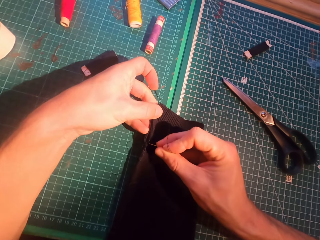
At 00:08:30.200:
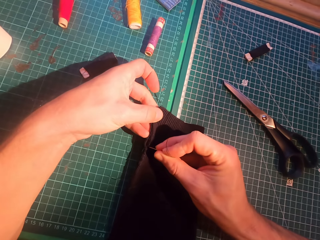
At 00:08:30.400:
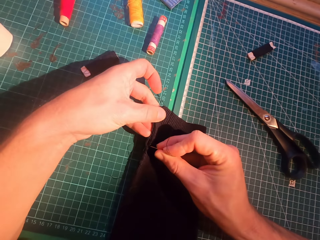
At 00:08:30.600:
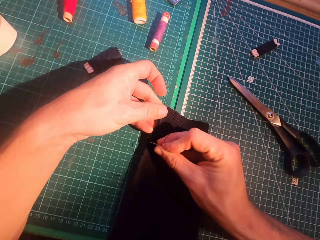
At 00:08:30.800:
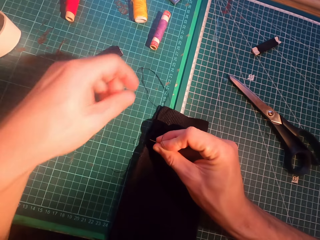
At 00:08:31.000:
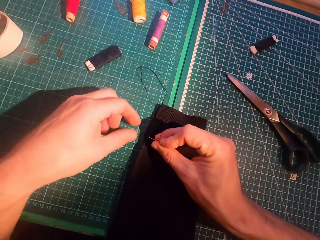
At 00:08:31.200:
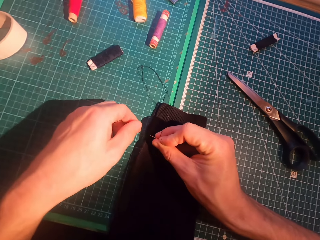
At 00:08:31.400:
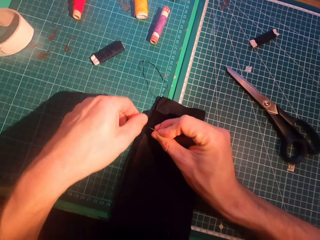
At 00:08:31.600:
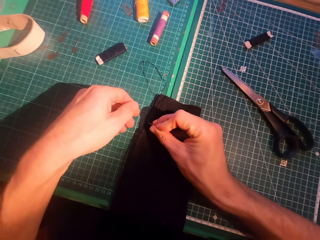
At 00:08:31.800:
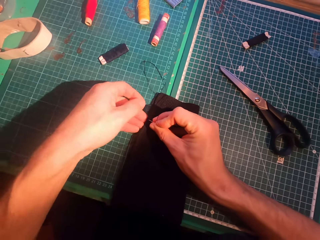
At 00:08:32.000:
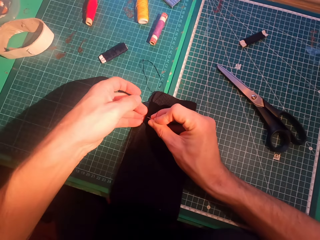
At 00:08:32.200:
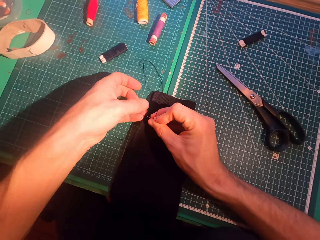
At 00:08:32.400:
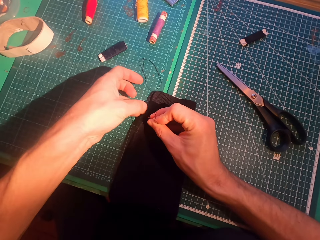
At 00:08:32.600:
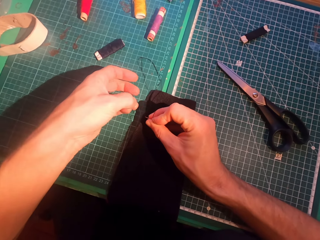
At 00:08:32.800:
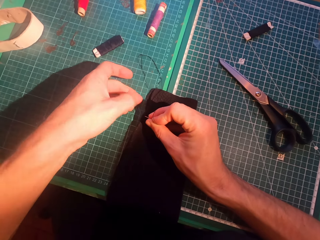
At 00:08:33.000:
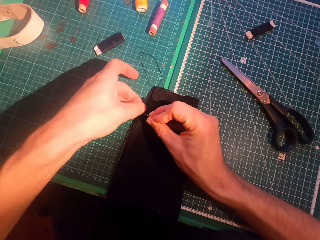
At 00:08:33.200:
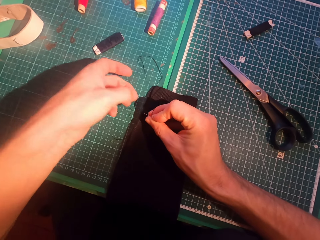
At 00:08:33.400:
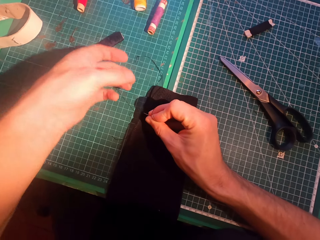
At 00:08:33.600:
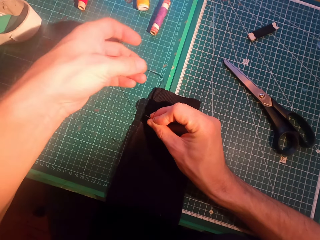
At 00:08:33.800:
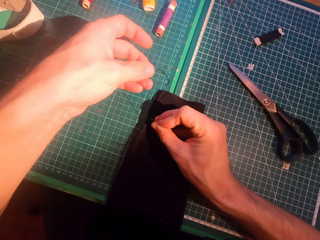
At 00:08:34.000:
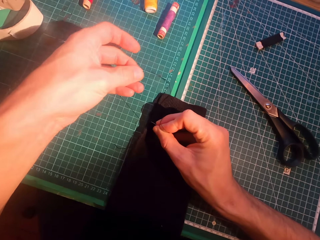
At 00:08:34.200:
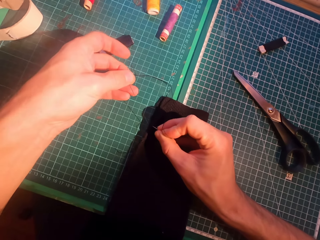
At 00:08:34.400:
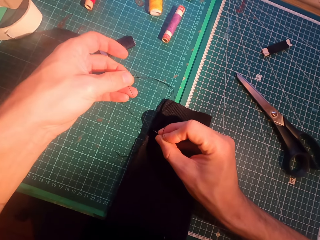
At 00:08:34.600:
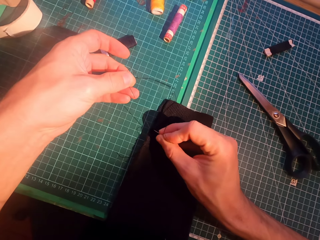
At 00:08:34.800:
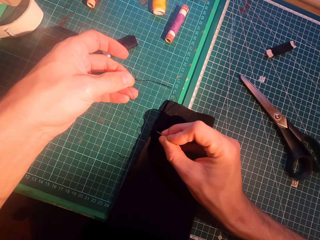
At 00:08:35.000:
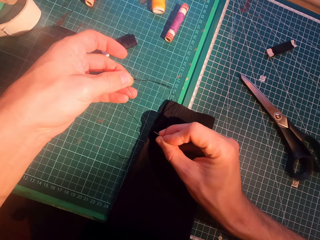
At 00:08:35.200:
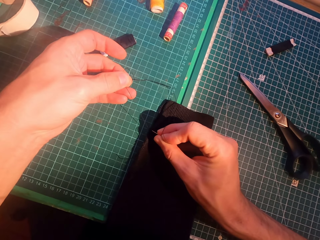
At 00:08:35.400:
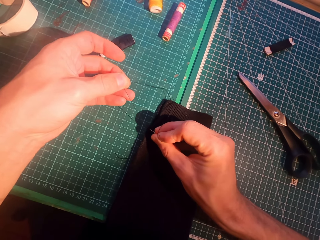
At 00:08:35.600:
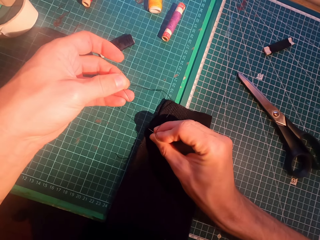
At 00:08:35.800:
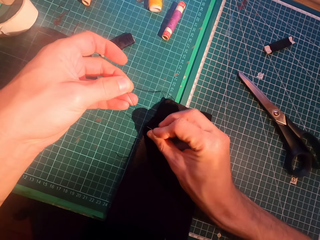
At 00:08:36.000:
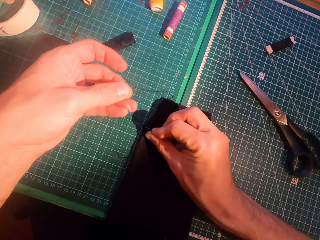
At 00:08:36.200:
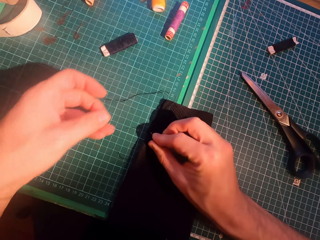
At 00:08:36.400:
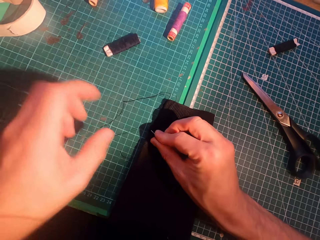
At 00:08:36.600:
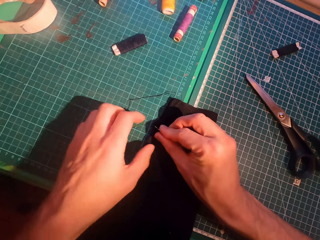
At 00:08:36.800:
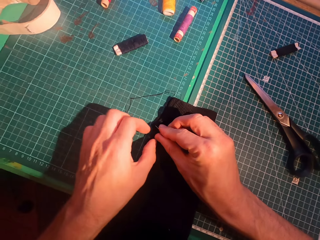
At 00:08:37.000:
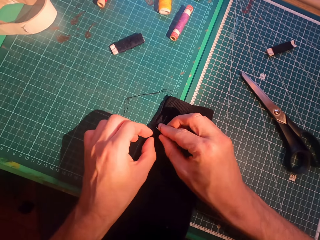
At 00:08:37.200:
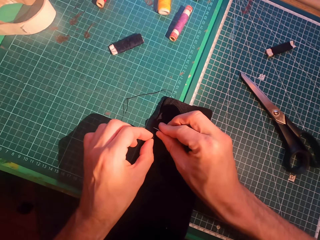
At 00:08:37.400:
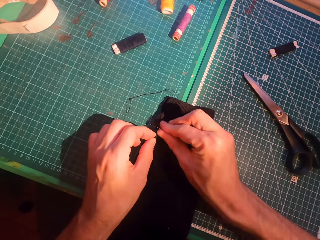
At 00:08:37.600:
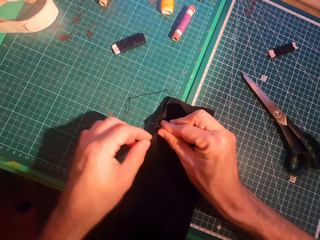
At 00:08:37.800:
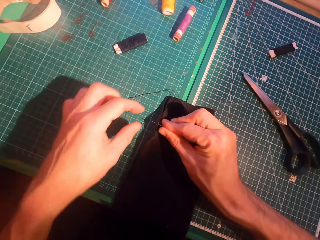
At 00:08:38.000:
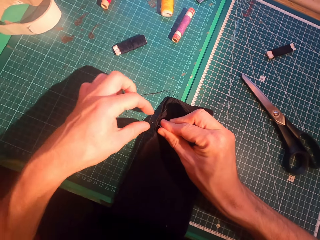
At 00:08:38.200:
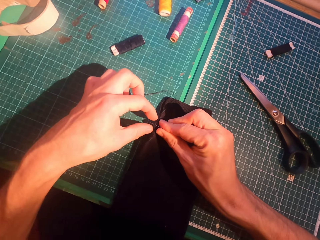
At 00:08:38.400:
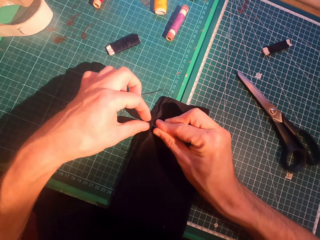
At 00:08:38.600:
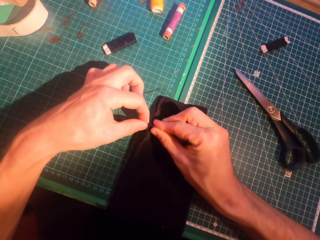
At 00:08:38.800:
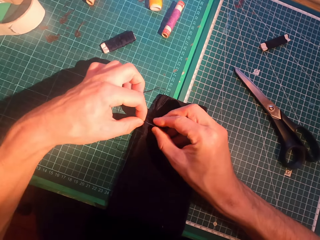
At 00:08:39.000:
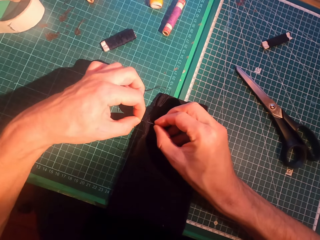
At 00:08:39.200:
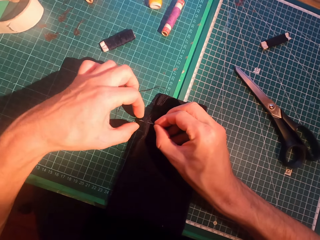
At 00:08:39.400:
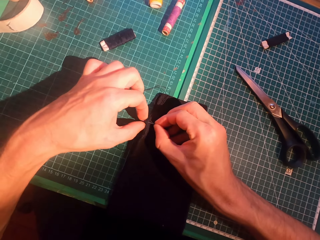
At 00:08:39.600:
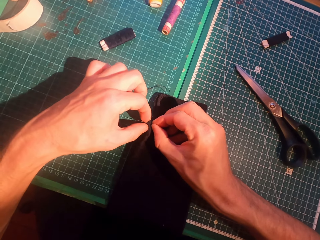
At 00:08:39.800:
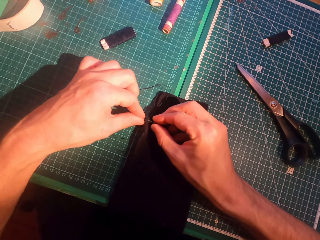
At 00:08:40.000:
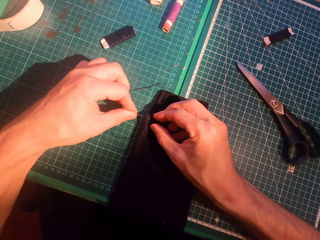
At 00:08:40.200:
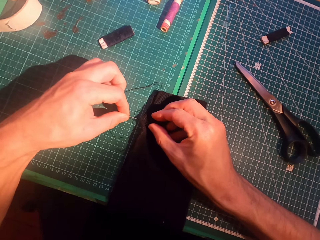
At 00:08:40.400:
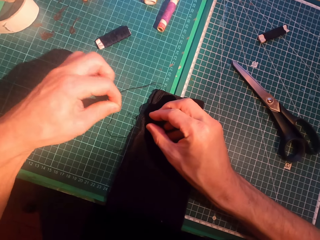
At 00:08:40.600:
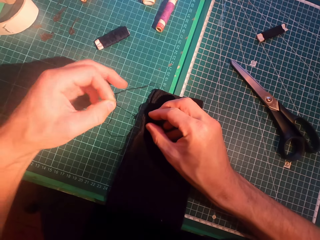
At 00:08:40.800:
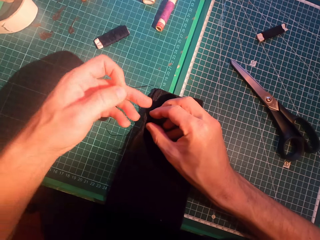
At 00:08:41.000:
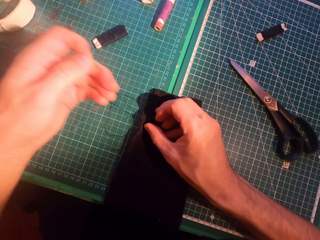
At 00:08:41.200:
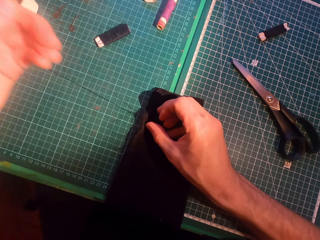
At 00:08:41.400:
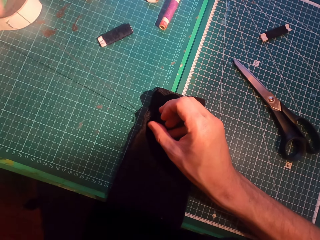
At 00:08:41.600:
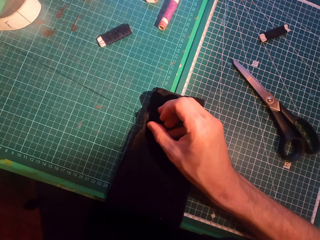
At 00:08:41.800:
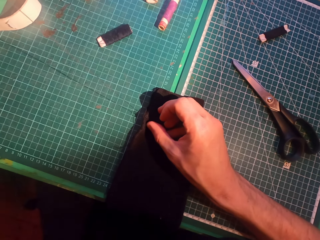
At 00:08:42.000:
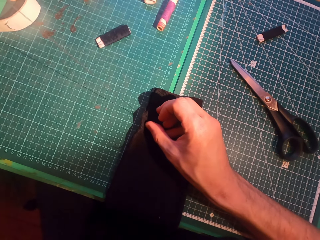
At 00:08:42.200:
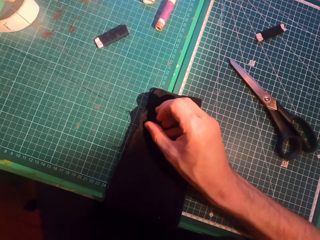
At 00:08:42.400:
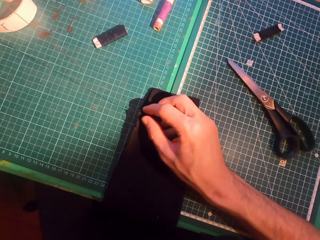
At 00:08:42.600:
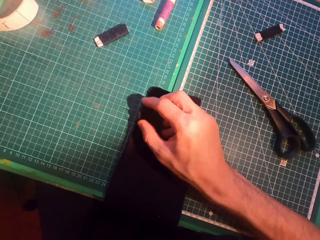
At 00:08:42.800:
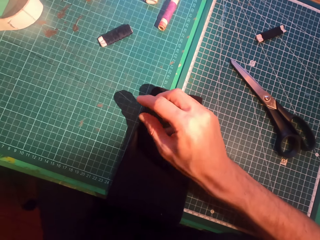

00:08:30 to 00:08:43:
The camera wearer inserts a needle in a sweater. They straighten a thread. They insert the needle in the sweater. They straighten the thread.

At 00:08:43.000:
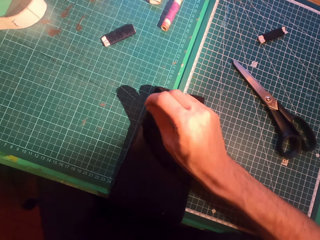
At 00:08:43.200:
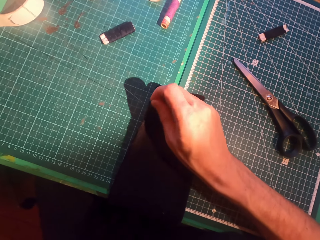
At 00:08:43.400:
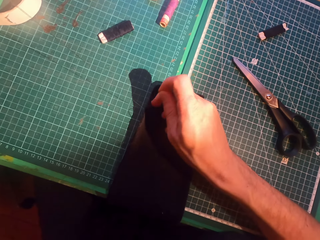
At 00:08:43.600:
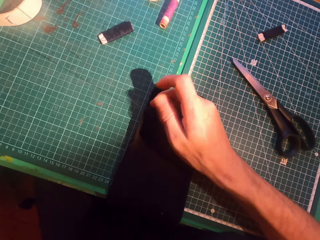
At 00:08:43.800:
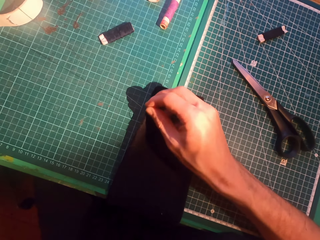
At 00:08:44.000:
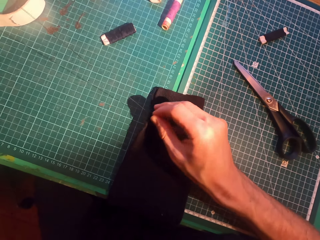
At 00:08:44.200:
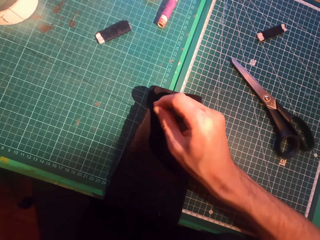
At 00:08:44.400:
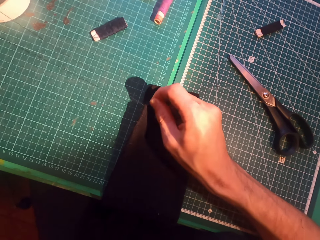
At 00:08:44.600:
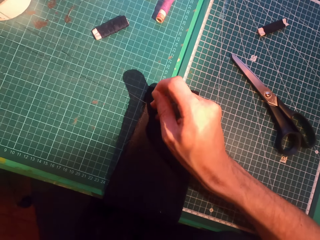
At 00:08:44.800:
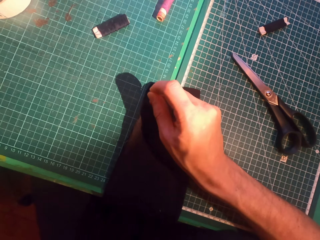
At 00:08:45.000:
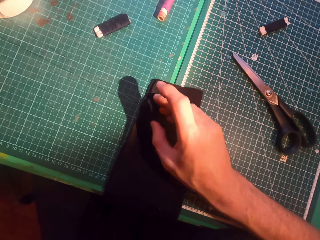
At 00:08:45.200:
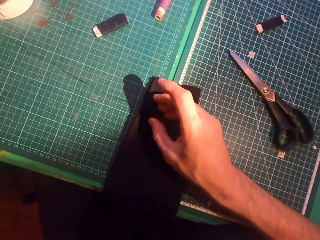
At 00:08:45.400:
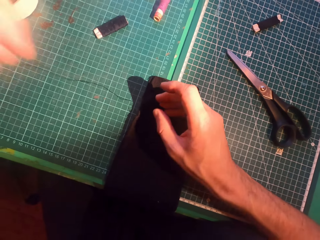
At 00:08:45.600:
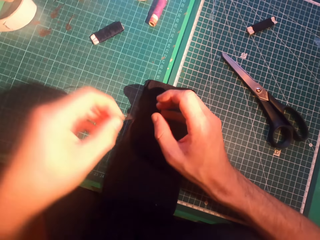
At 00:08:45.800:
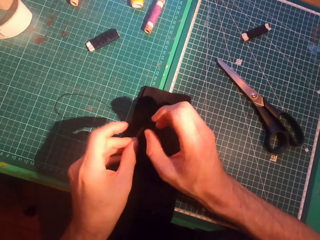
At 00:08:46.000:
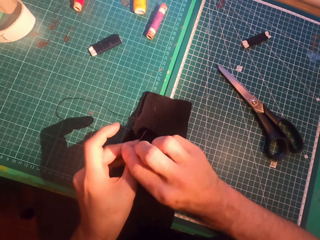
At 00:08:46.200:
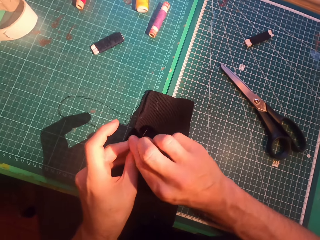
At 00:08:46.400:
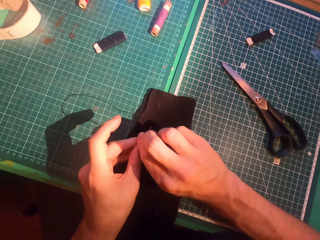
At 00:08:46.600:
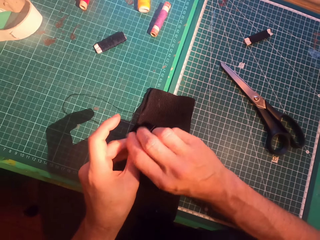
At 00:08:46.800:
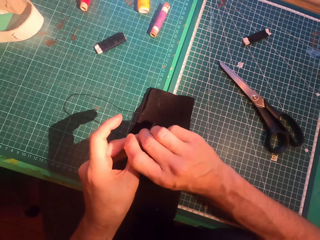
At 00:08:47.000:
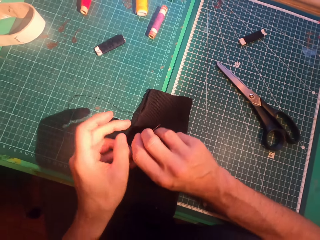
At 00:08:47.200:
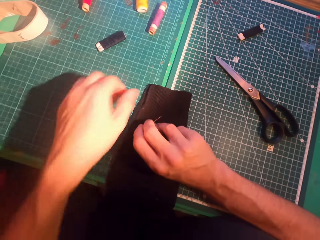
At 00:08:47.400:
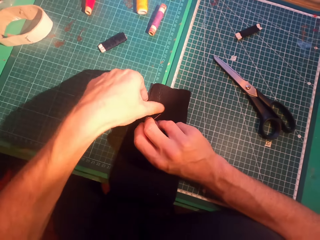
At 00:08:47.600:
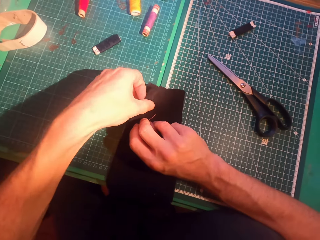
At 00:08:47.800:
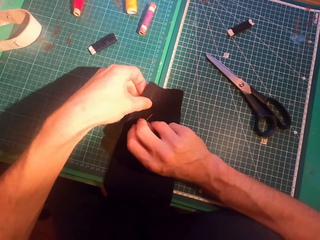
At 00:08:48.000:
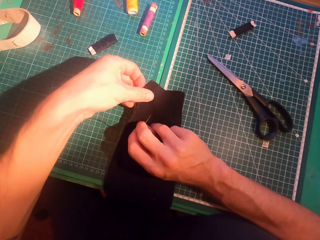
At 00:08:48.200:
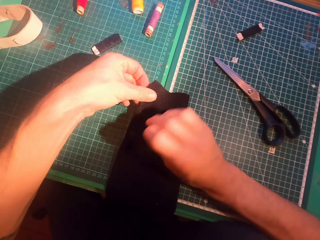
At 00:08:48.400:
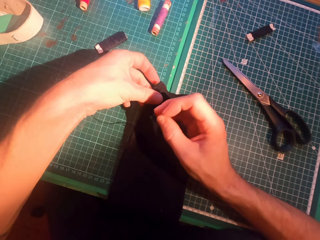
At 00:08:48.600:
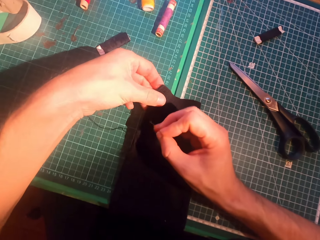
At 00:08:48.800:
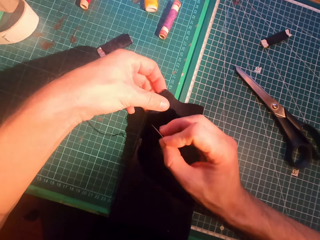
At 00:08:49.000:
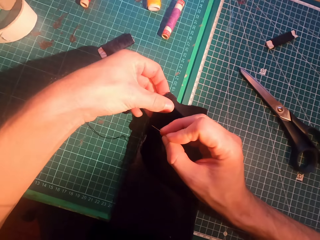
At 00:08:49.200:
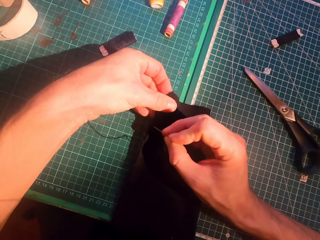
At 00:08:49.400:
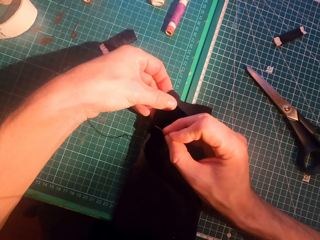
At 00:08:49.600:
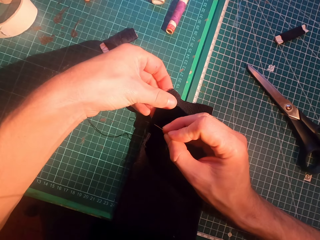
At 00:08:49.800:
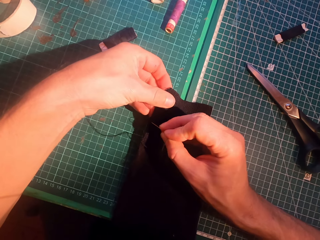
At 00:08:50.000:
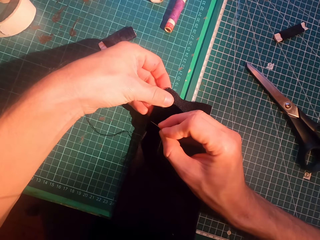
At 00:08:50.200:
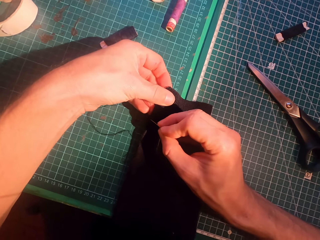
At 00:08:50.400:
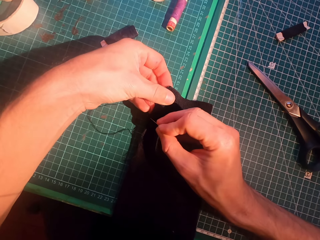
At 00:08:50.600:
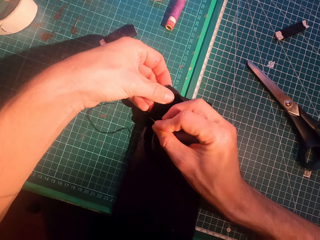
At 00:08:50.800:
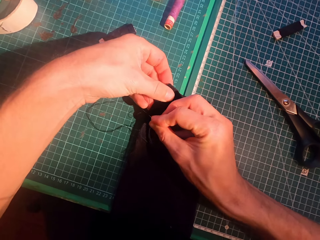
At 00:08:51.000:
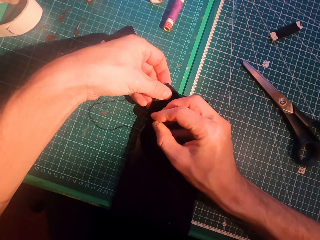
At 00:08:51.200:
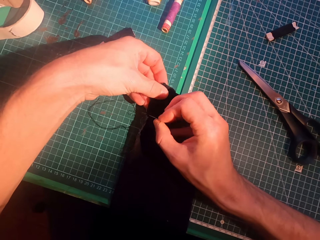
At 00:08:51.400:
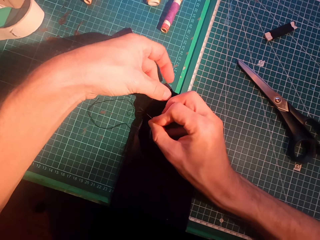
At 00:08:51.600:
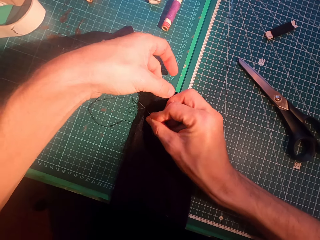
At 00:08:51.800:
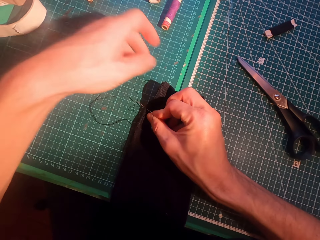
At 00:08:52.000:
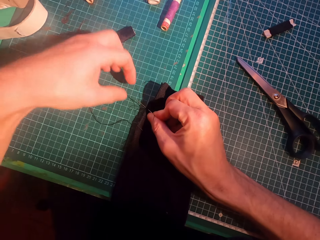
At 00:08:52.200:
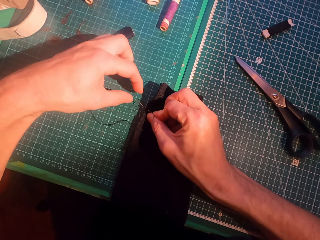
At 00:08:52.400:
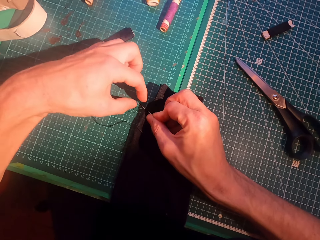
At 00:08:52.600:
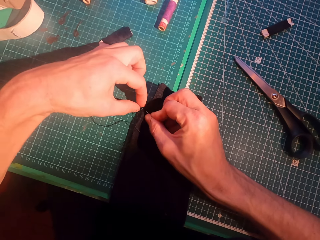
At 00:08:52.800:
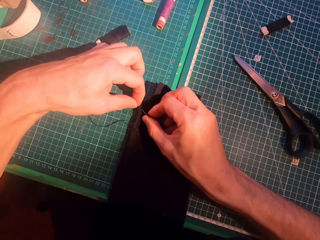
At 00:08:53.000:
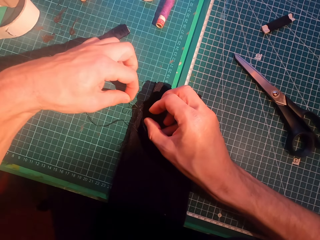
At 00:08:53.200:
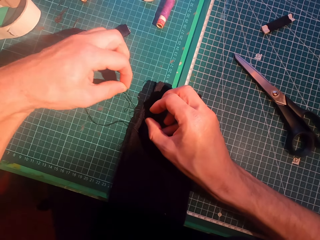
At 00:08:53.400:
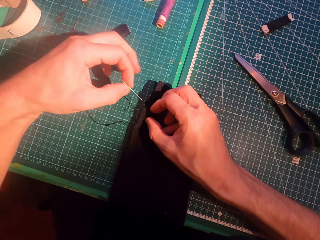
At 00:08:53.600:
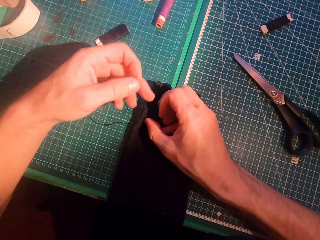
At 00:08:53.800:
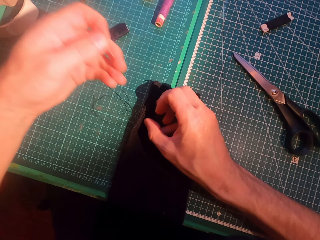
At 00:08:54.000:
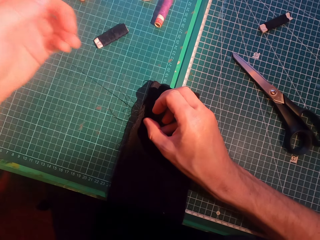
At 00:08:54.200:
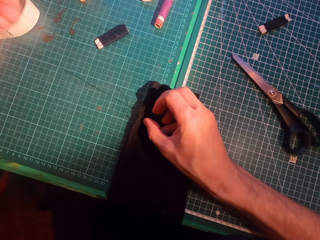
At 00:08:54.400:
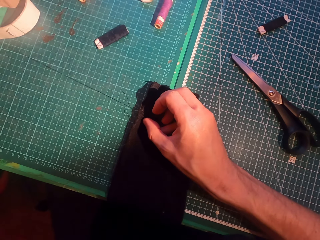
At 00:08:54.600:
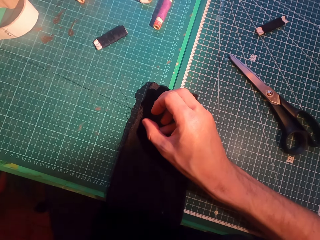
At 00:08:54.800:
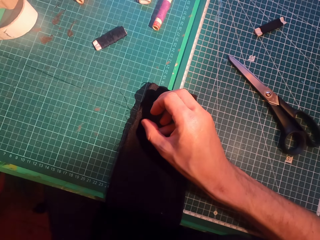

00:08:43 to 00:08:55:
The camera wearer inserts a needle in a sweater. They straighten a thread.
